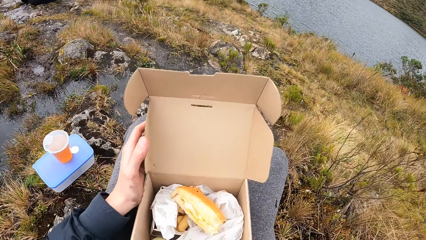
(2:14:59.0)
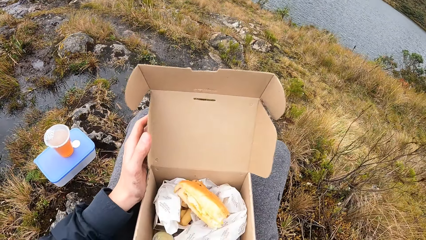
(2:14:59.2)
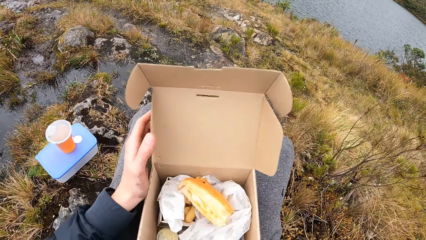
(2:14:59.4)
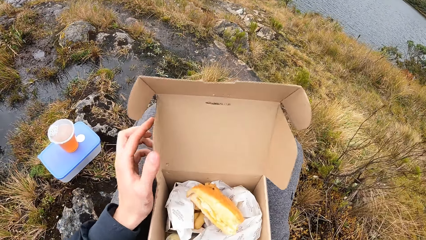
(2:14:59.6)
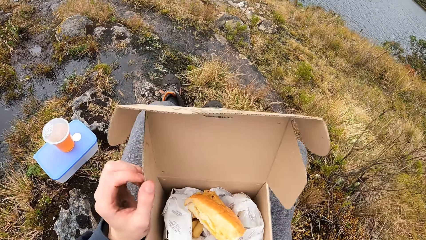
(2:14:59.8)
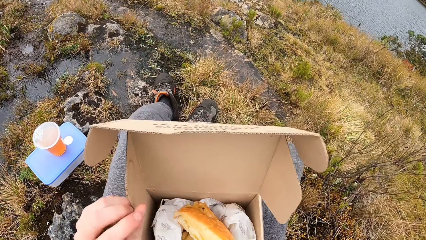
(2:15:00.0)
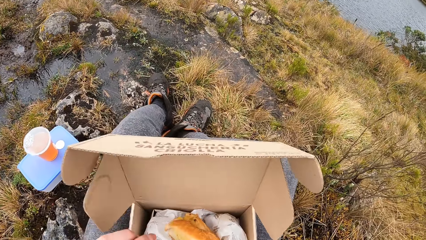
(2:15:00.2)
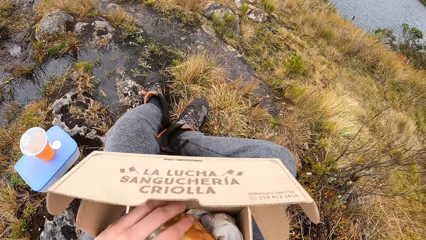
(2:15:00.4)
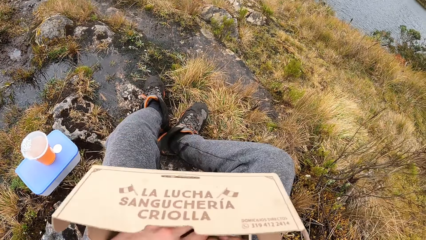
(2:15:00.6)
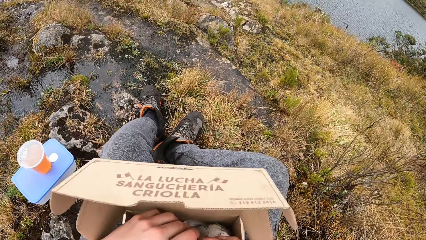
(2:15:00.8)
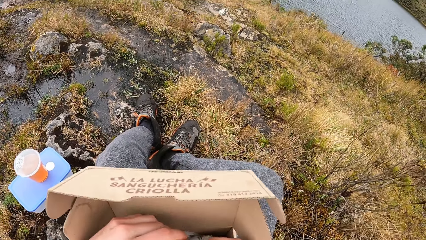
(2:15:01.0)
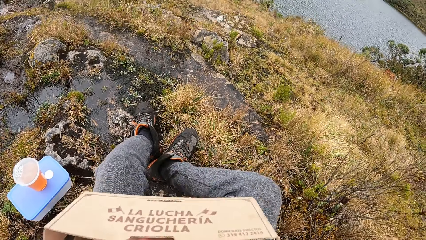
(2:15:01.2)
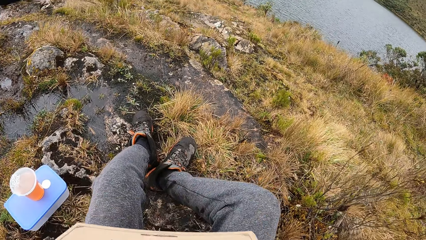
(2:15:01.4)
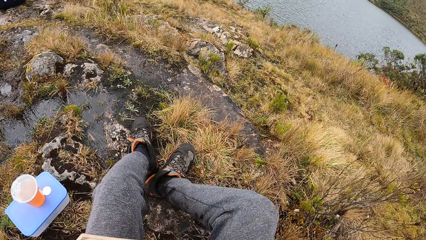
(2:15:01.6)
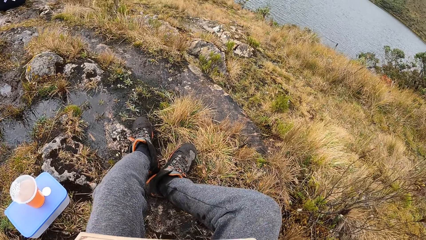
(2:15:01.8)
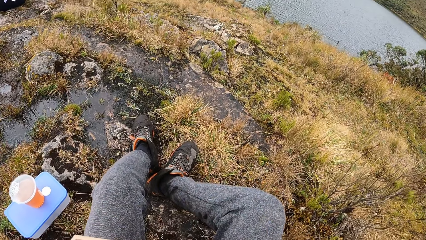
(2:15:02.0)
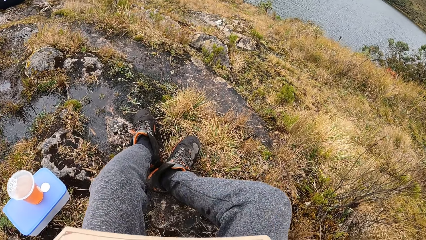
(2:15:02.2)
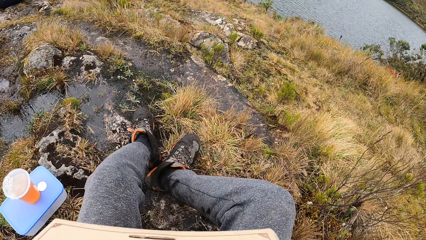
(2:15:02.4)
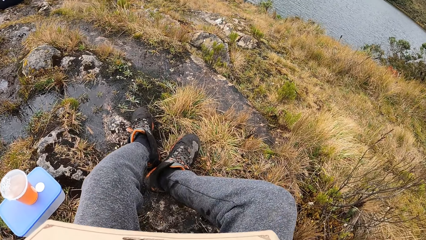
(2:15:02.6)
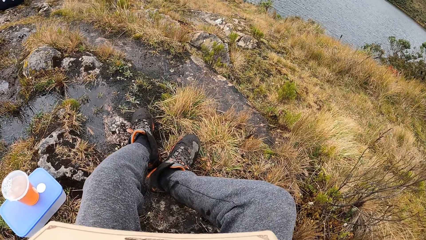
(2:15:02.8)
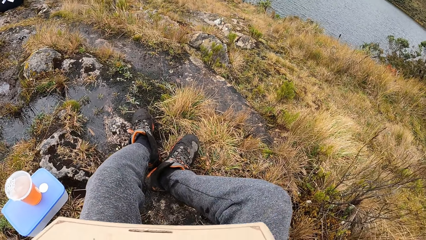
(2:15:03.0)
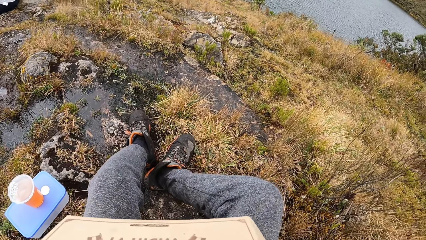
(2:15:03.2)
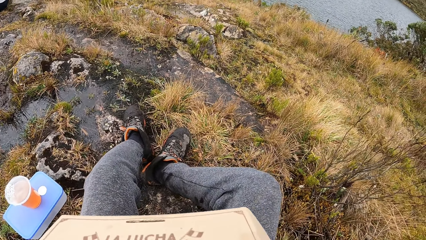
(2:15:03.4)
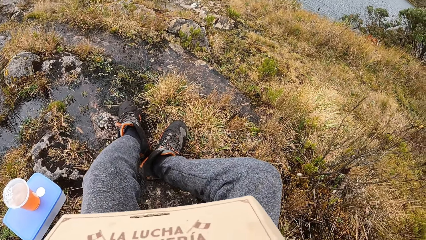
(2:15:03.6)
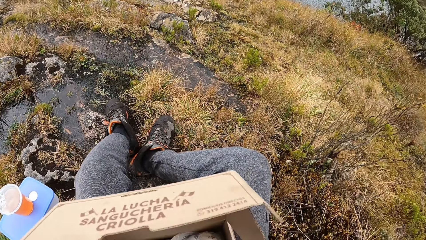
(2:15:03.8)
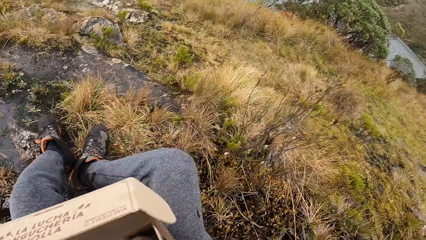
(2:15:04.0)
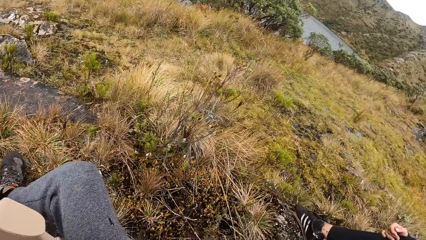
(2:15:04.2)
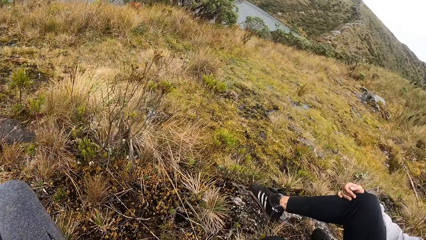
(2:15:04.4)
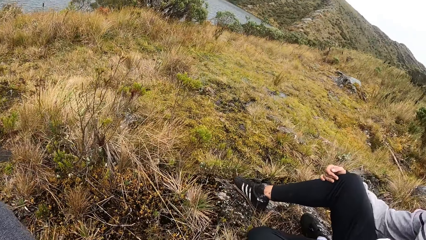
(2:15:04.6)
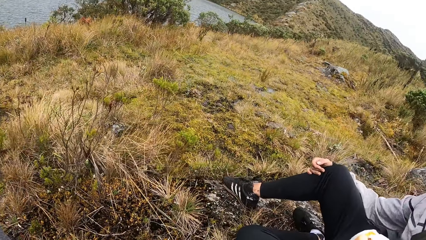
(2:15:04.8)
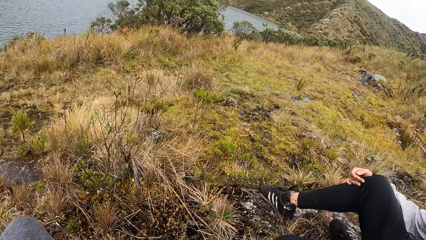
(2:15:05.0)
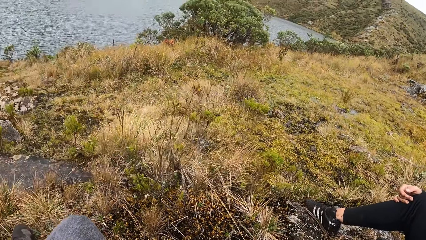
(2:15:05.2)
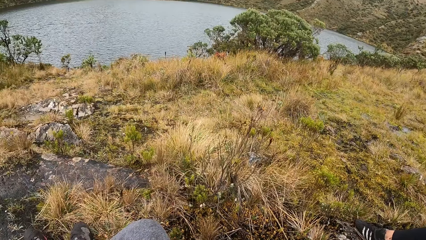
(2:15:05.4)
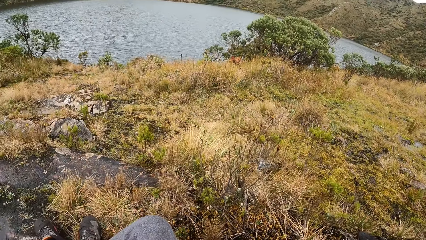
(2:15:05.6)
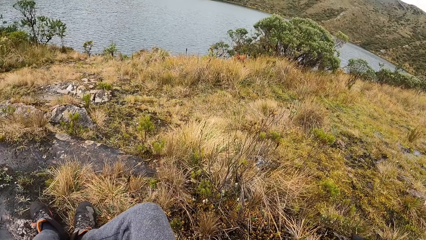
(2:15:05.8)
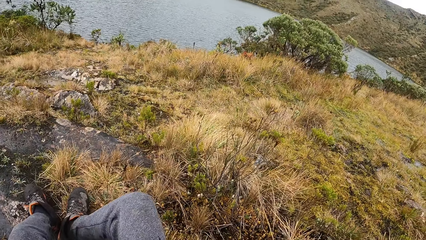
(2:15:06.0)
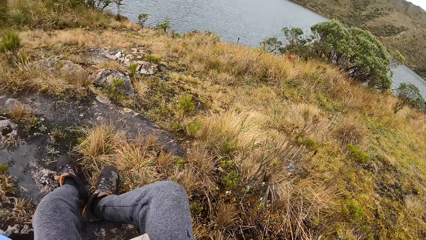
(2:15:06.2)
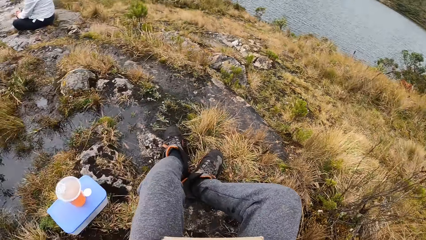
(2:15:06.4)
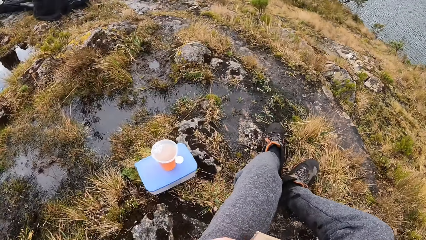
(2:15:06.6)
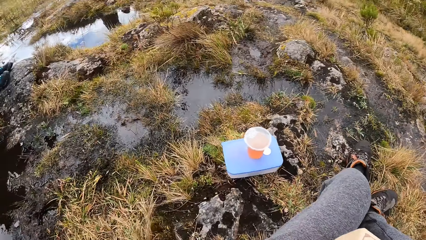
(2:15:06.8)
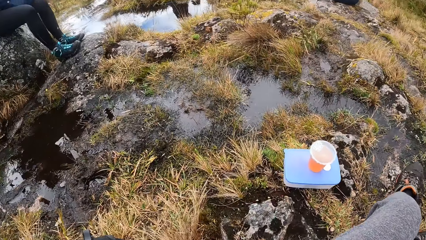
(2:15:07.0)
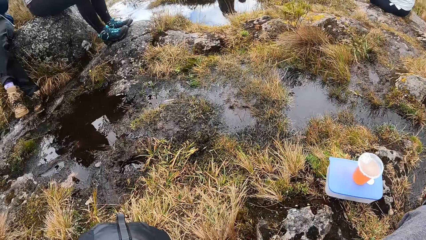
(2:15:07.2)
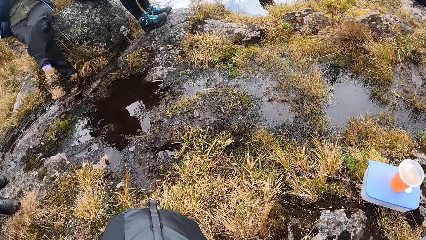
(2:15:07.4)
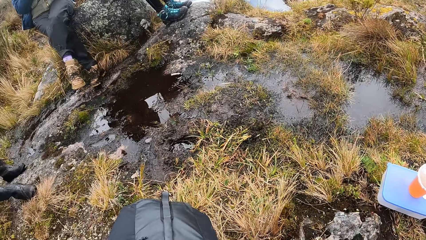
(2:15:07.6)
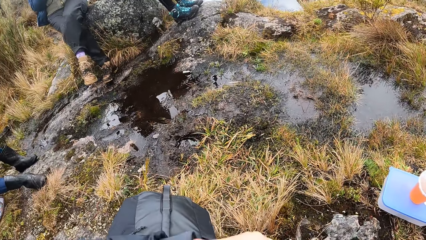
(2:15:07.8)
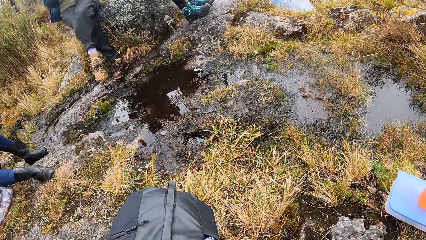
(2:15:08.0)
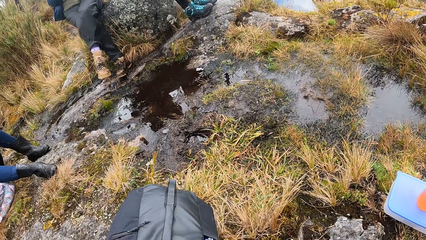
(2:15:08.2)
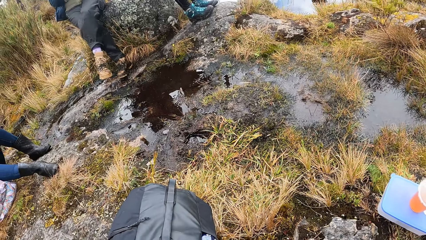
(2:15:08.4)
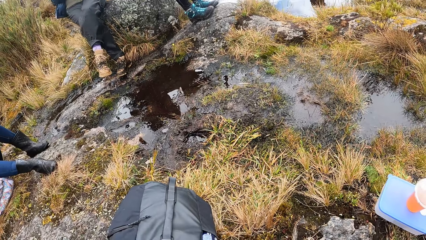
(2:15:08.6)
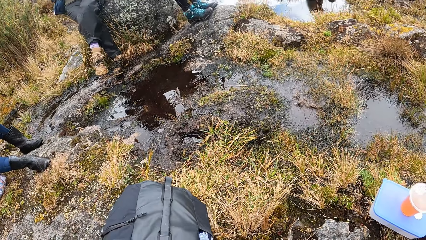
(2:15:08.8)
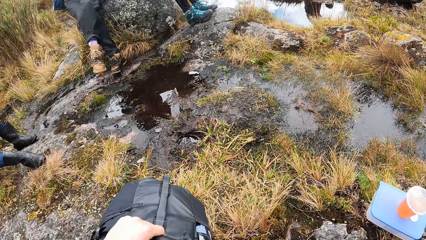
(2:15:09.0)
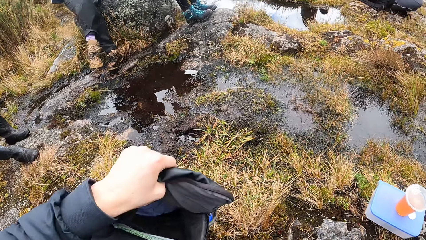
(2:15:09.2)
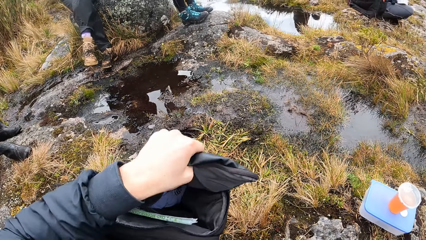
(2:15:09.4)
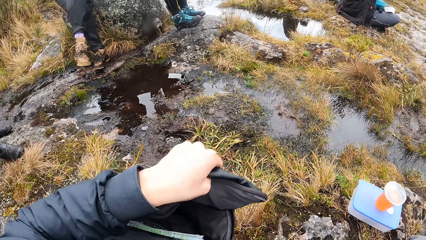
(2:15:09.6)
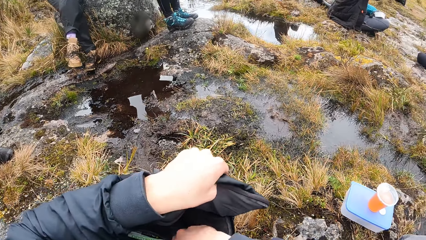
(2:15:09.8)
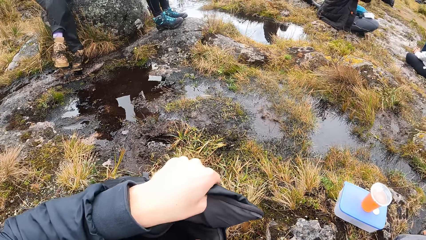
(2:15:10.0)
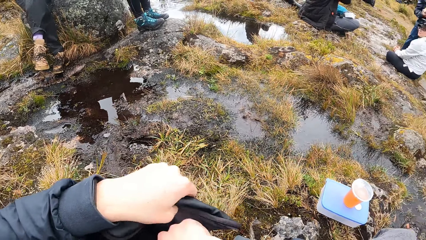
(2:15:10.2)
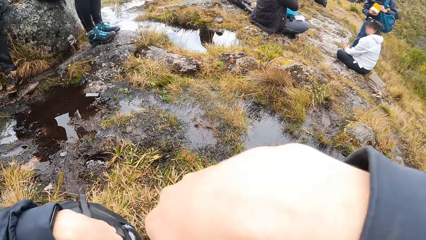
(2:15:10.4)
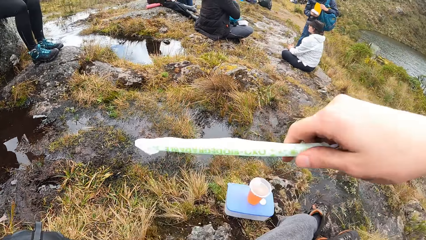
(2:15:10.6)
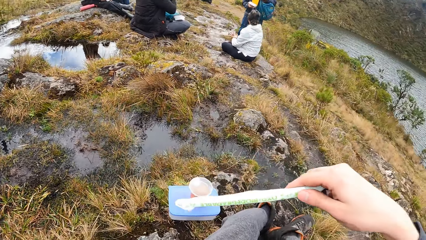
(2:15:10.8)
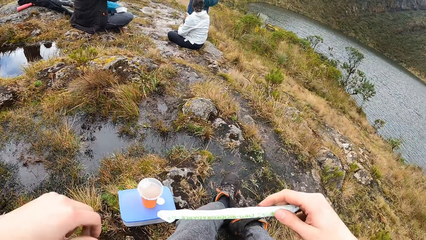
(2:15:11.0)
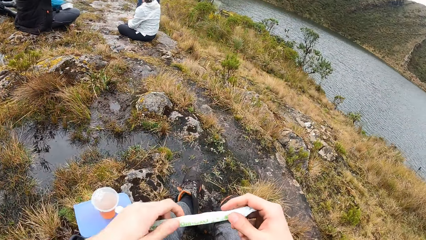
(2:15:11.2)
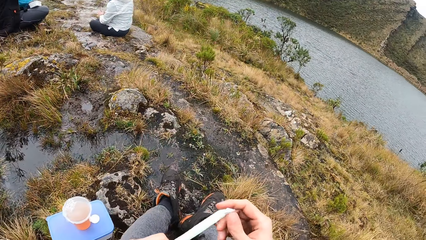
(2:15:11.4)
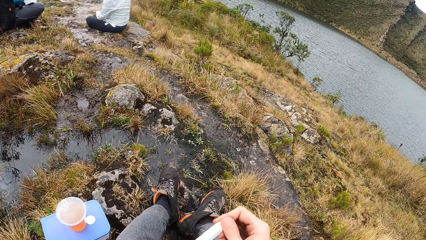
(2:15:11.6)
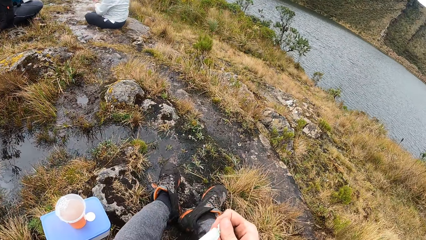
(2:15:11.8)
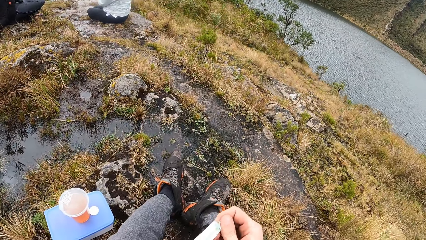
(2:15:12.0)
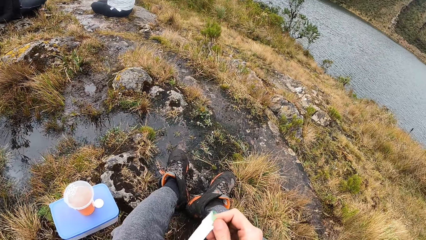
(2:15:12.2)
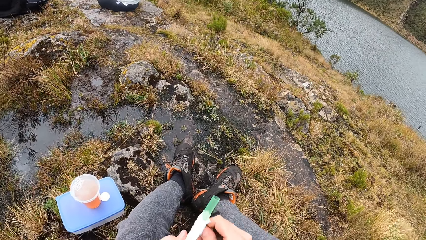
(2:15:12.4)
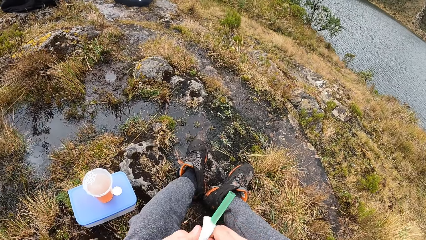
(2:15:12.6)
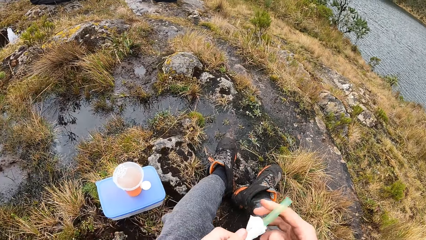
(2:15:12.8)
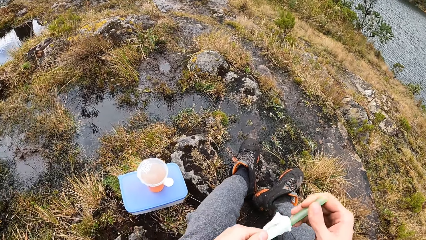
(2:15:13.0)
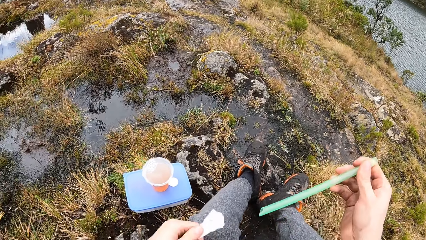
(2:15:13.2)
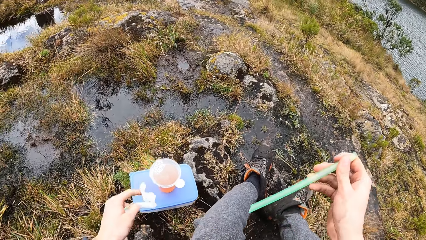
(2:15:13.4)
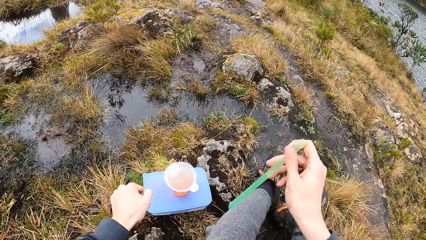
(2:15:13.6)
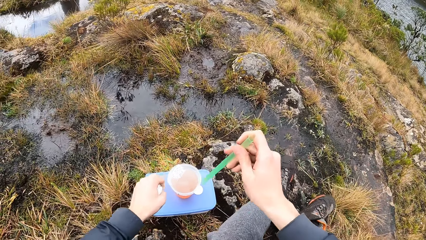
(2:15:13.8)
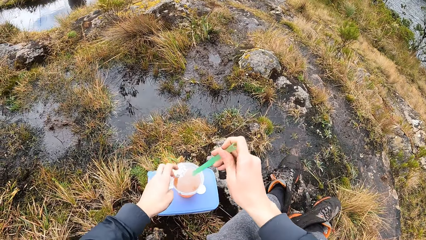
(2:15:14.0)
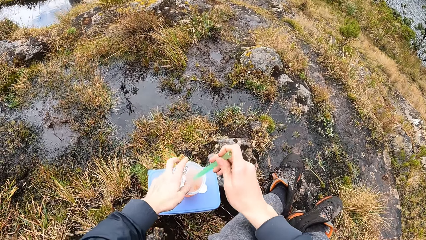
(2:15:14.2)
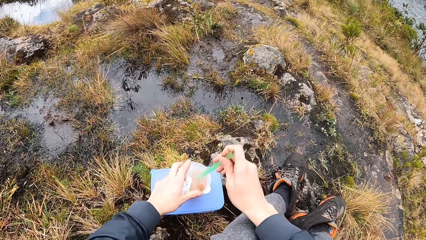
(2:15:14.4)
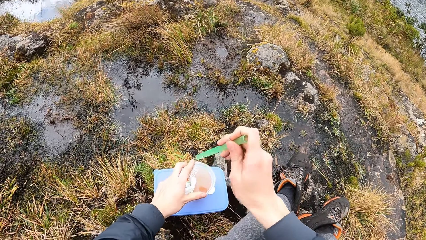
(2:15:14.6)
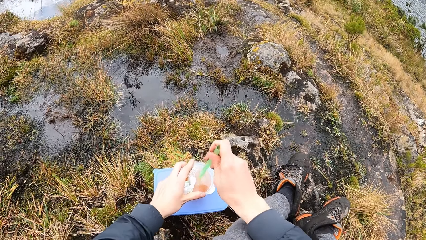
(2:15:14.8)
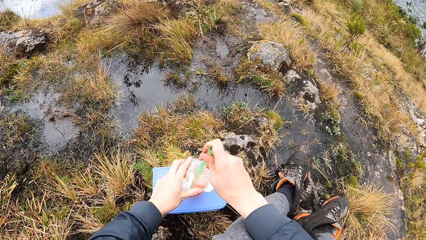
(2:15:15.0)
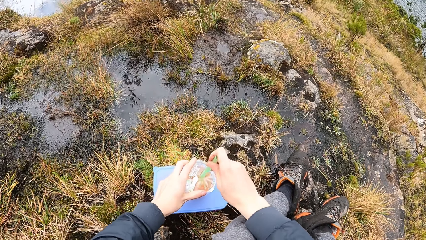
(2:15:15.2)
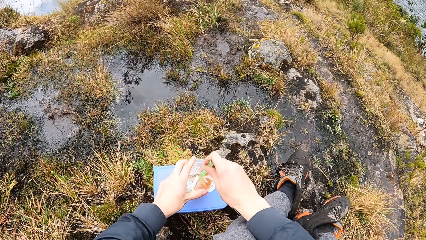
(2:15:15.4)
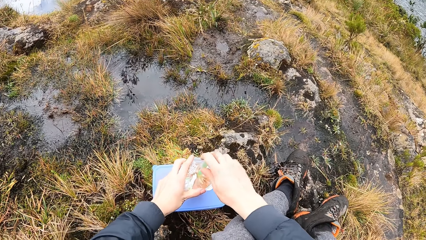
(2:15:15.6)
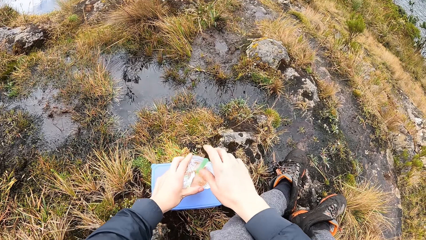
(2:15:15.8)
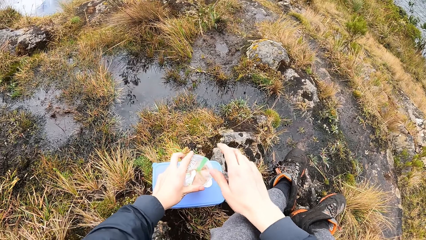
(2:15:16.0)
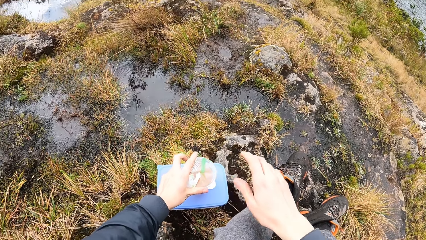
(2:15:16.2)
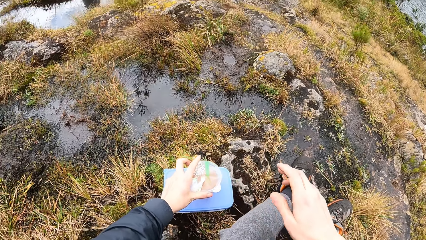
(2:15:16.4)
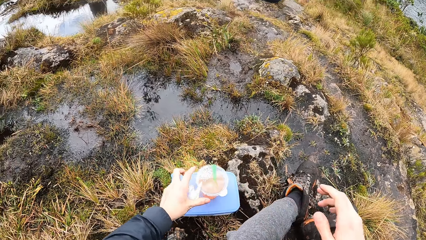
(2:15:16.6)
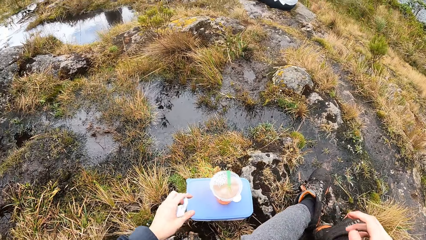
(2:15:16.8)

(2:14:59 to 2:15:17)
The camera wearer takes the pastry from the carton with both hands. He touches the bag with both hands. He lifts the bag with his left hand. He takes a straw from the bag with his right hand. He unwraps the straw with both hands. He holds the cup on the food pack with his left hand. He perforates the cup on the food pack with the straw in his right hand.
